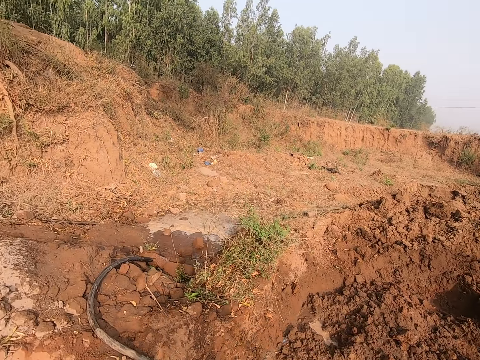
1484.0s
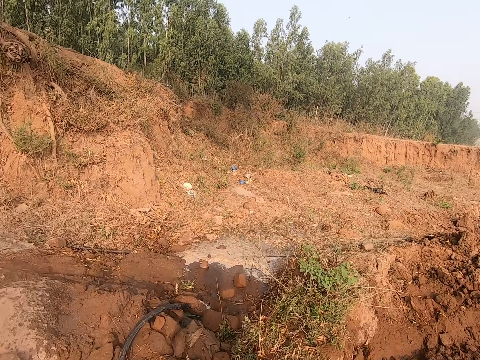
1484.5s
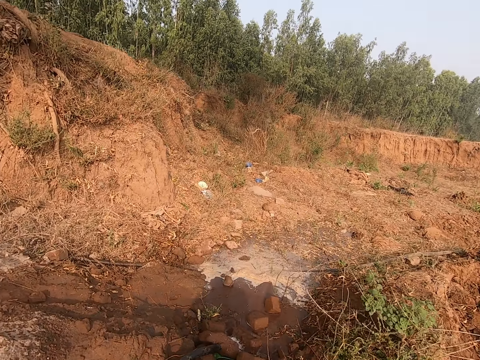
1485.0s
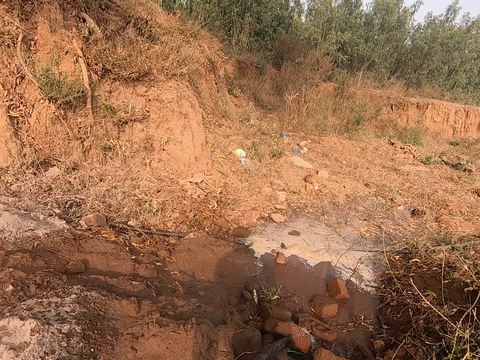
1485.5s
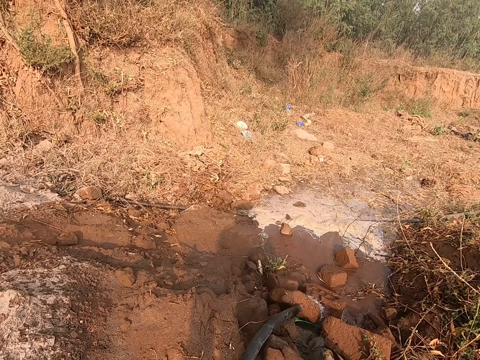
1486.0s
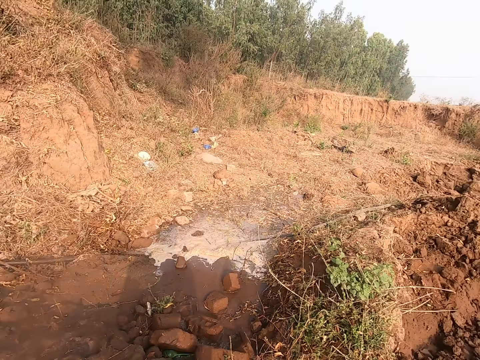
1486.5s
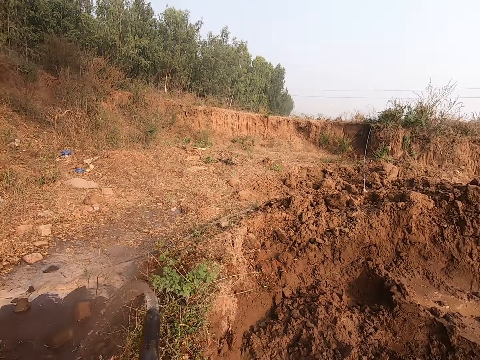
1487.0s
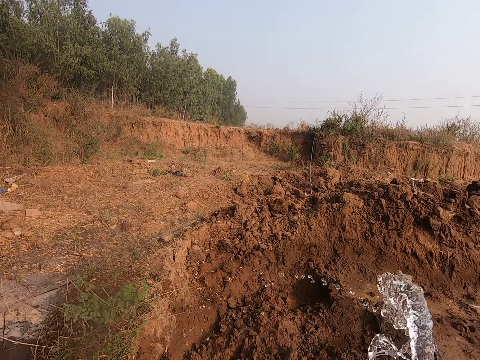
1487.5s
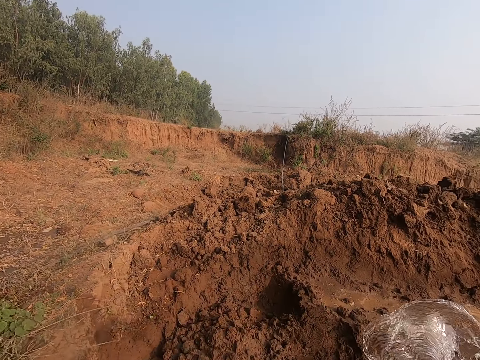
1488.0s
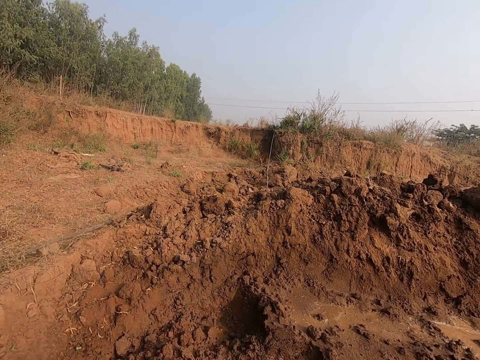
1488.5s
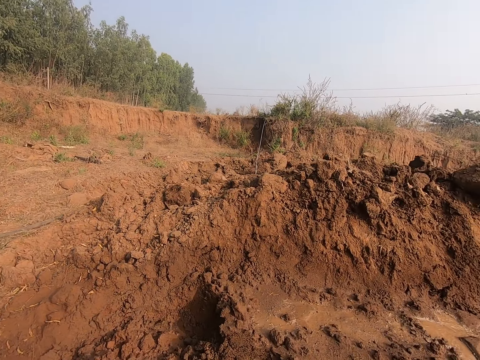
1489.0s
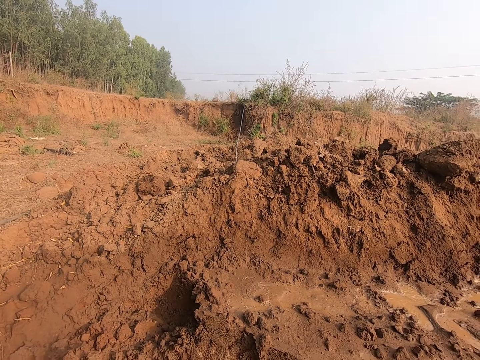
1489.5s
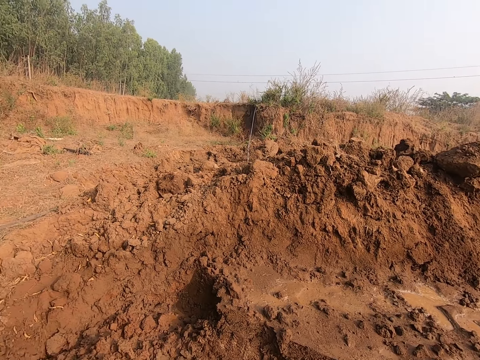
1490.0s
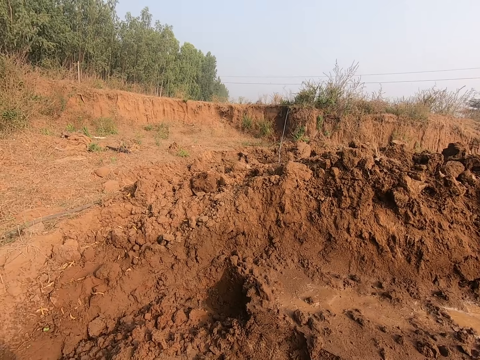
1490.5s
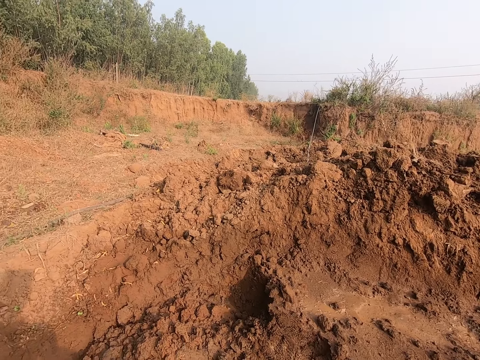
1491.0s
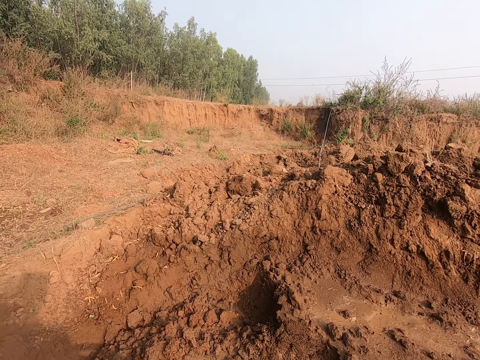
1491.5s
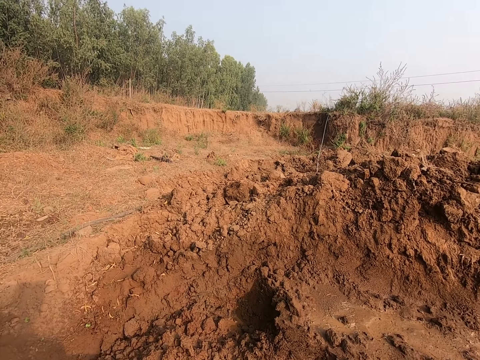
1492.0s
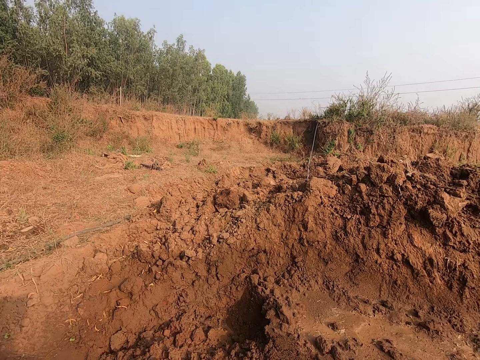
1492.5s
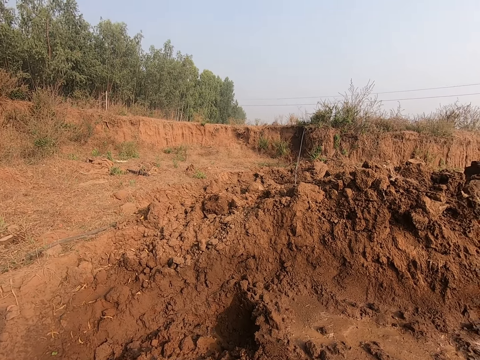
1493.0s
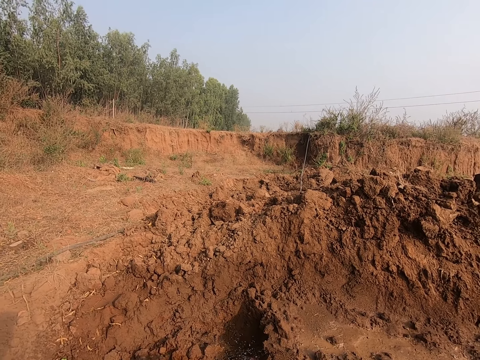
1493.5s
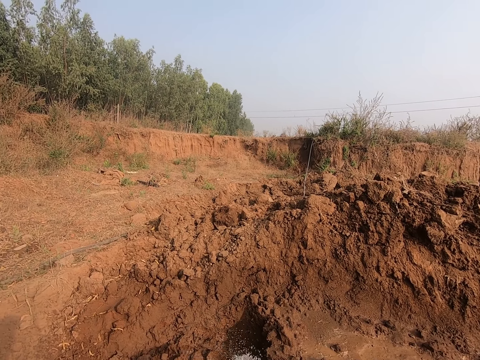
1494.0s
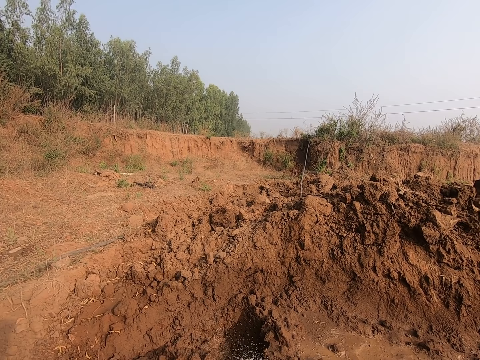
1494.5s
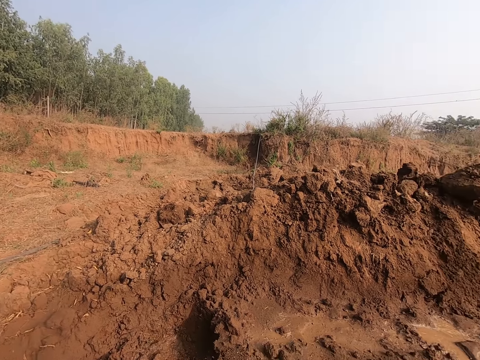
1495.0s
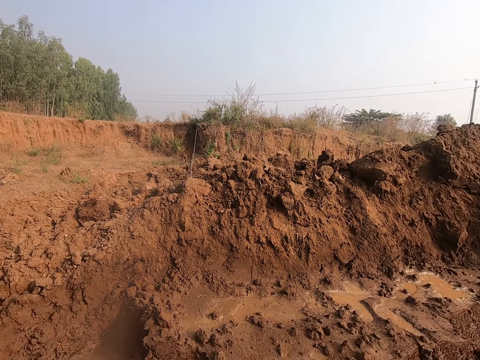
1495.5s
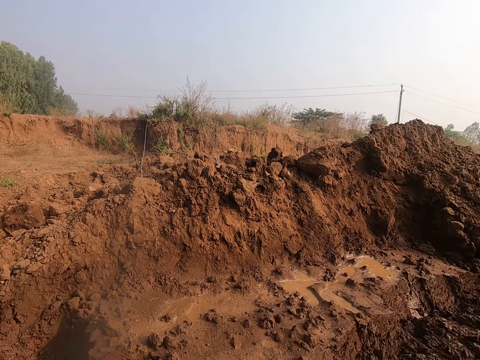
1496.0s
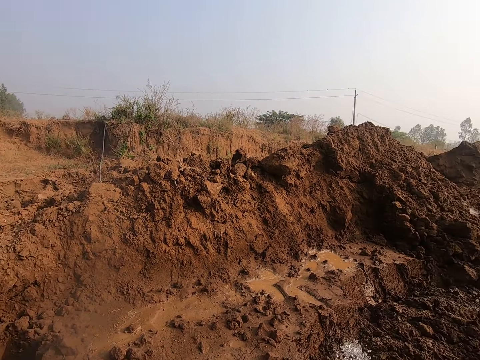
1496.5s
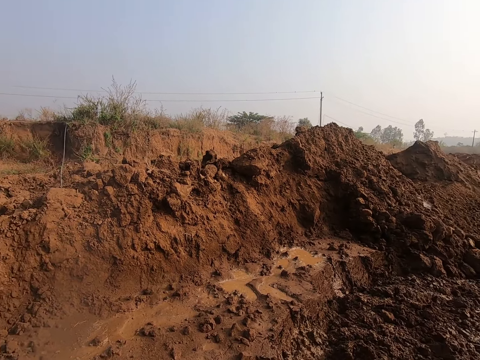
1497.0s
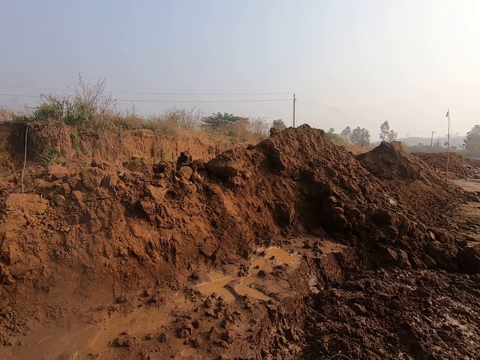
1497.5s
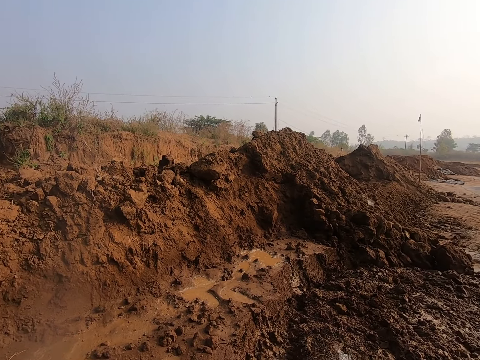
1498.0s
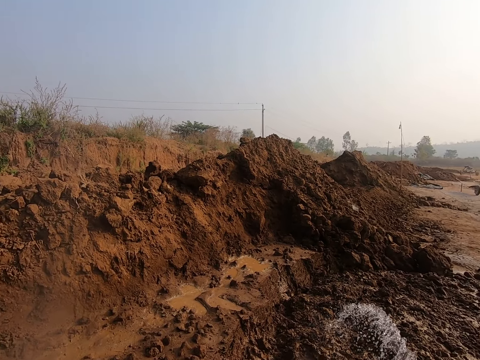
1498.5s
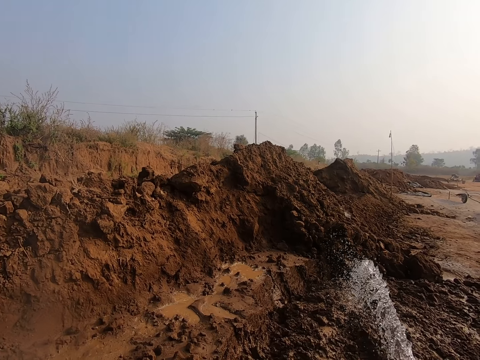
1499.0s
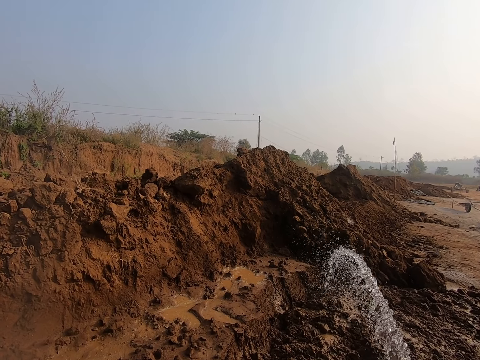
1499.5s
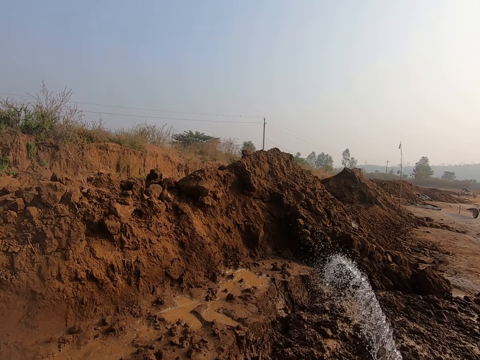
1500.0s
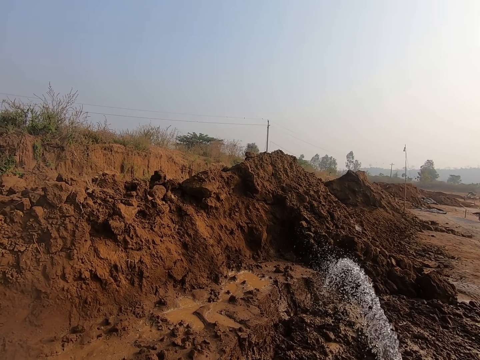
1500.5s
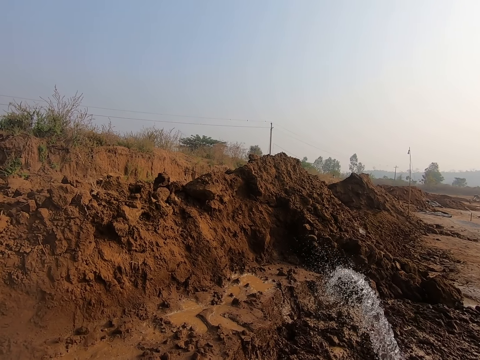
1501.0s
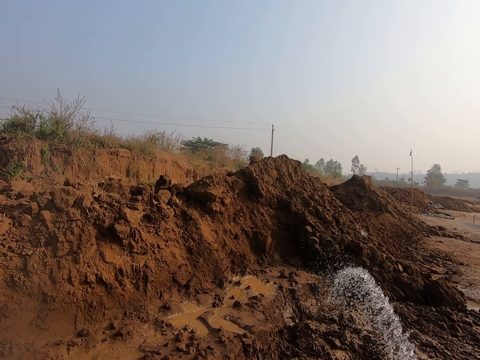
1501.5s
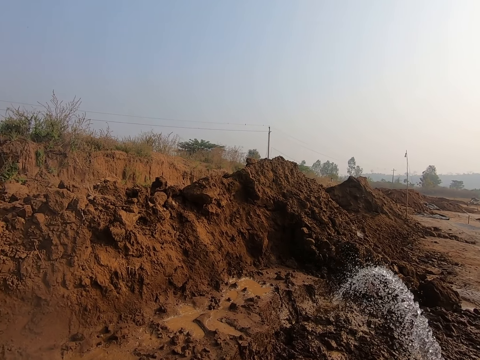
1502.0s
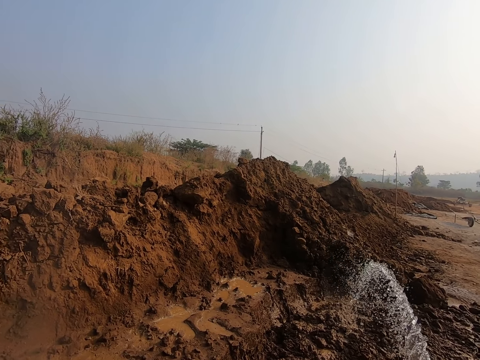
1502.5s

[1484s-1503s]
The camera wearer picks up a hose from the ground with his right hand. He pours water on the ground from the hose in his right hand. He looks around the compound. He pours water on the mud.

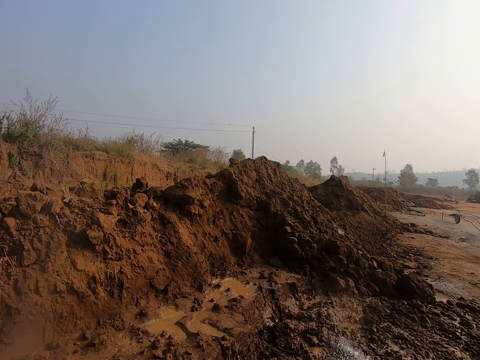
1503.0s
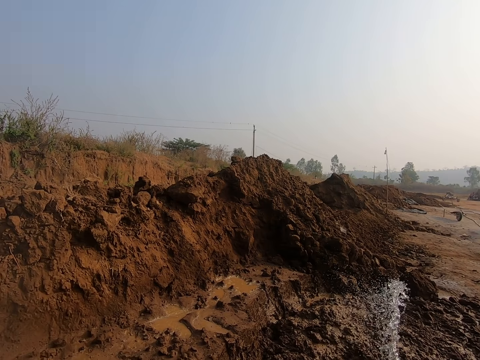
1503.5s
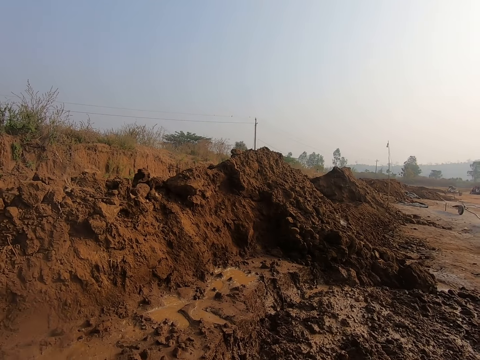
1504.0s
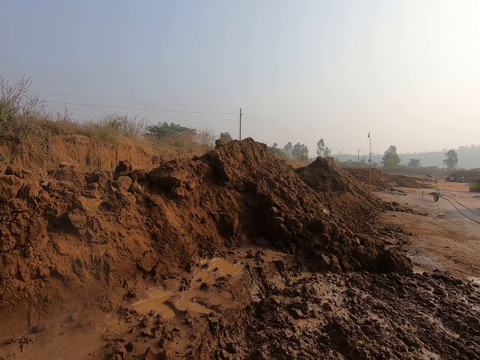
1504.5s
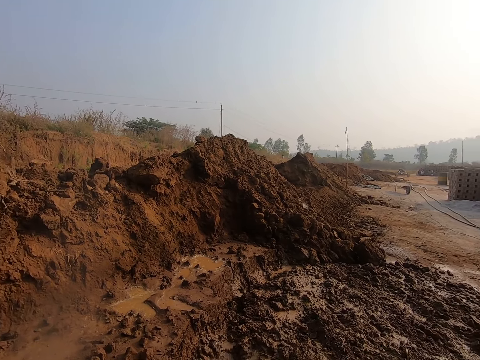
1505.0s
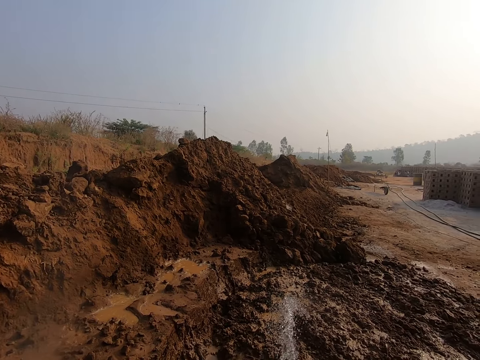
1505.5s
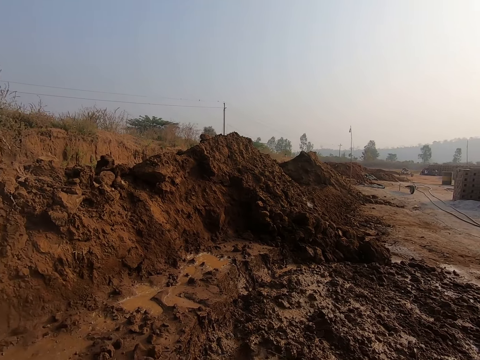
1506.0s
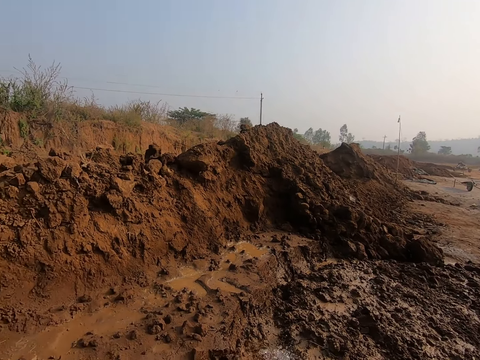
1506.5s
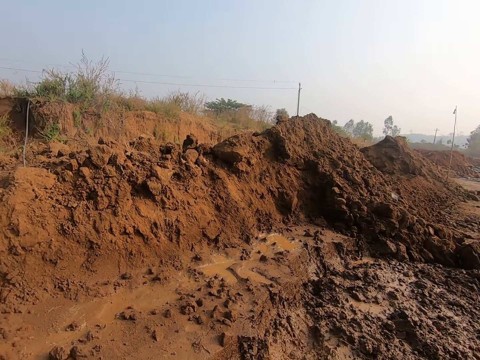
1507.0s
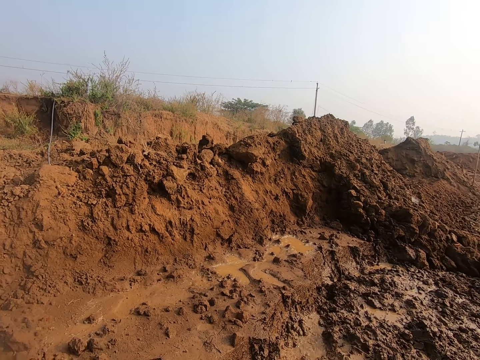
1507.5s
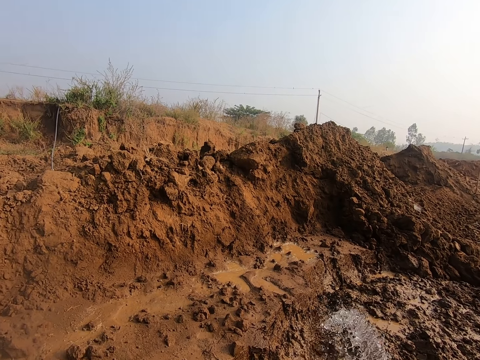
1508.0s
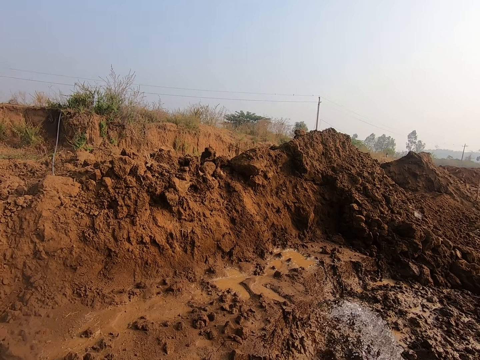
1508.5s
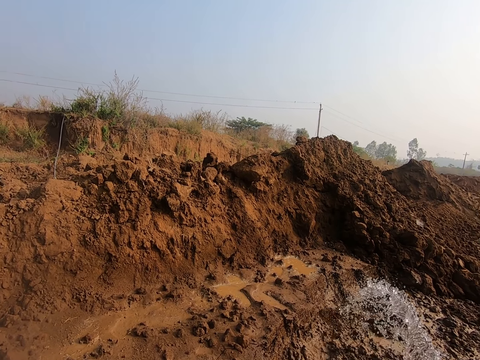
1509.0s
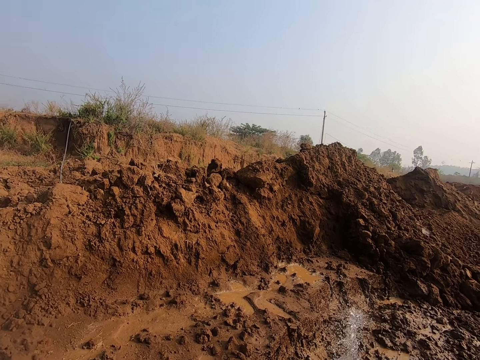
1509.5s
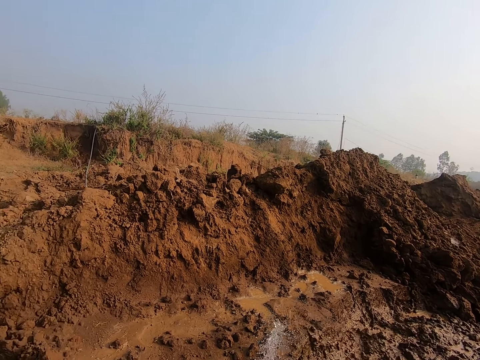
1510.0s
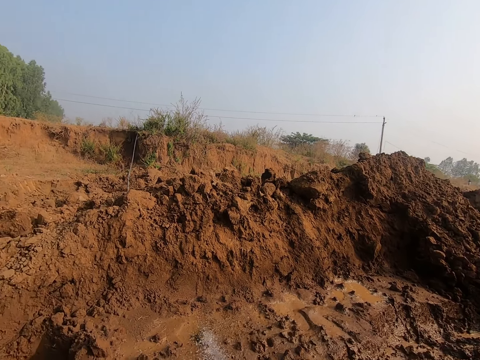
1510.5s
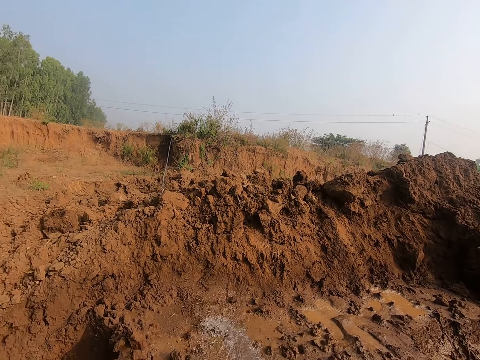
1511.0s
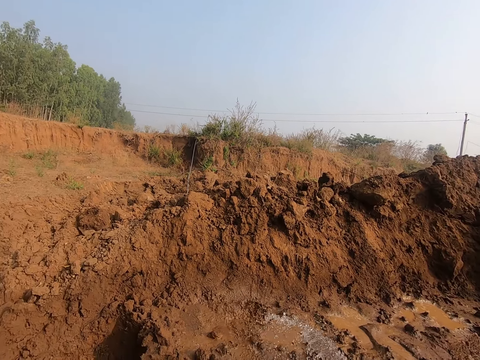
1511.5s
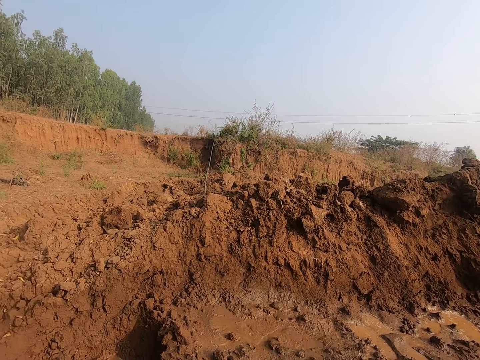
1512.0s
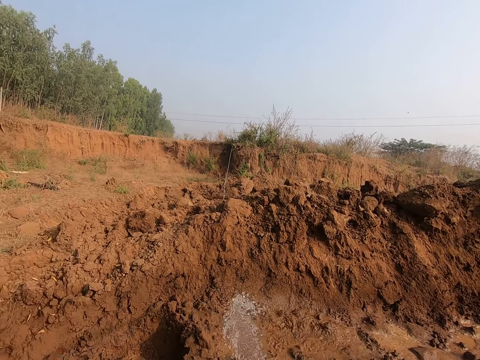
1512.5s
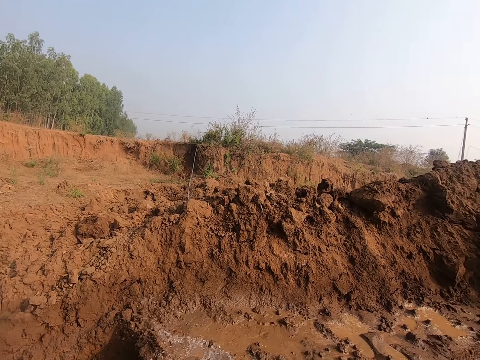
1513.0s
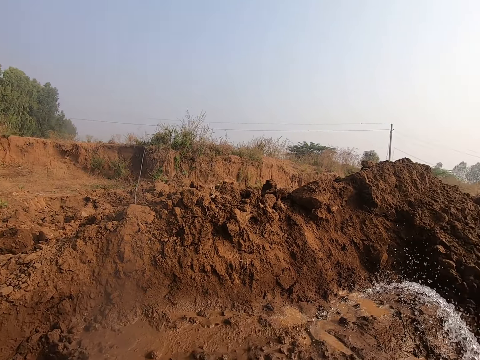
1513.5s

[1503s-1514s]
The camera wearer looks around the compound. They pour water on the mud.
